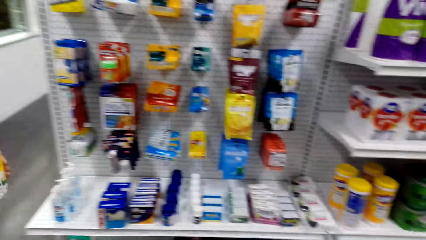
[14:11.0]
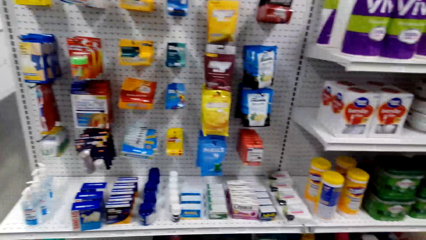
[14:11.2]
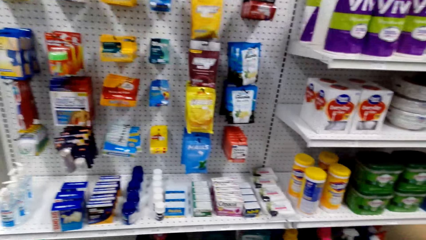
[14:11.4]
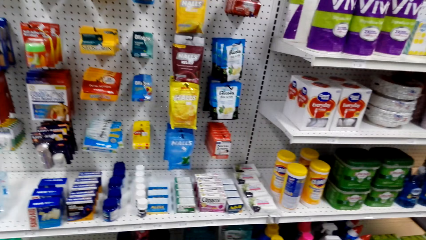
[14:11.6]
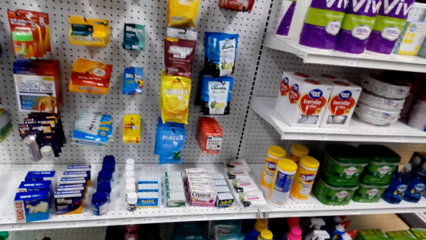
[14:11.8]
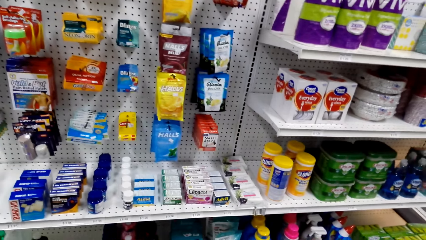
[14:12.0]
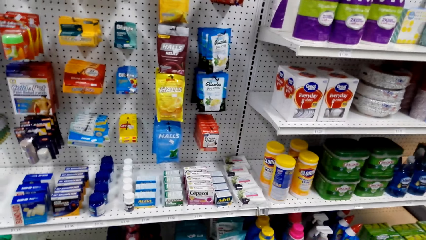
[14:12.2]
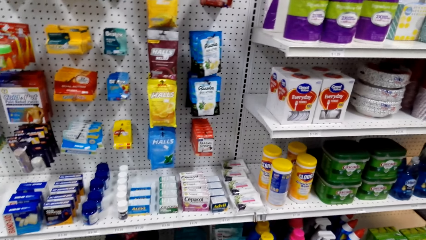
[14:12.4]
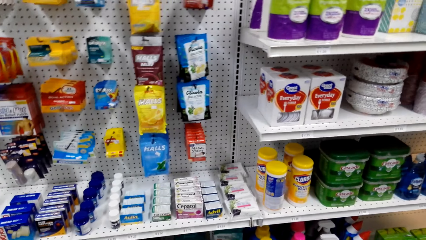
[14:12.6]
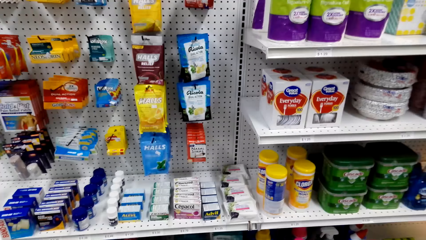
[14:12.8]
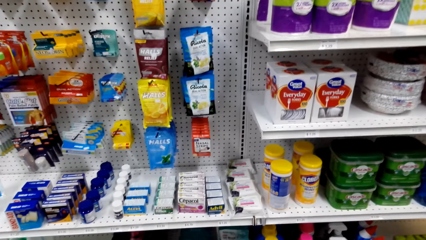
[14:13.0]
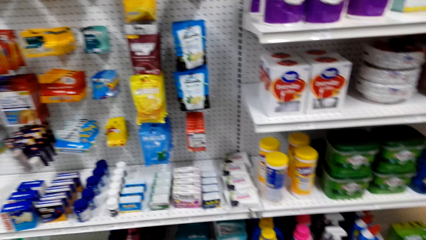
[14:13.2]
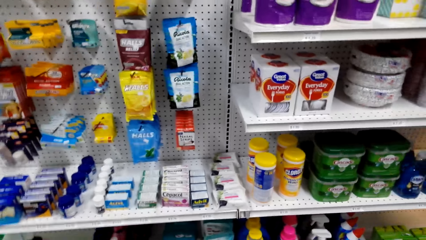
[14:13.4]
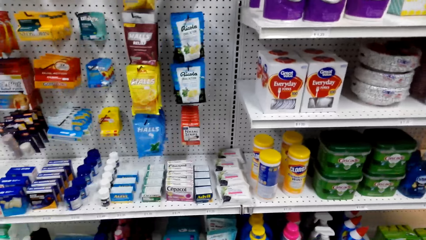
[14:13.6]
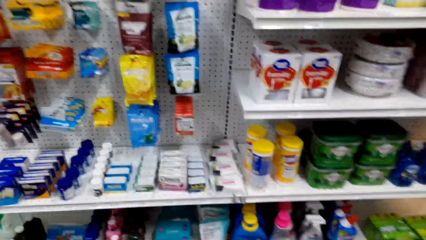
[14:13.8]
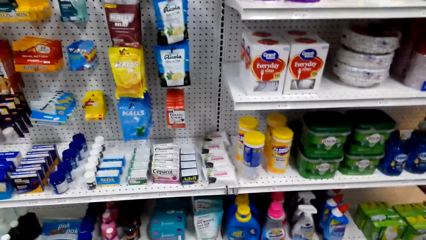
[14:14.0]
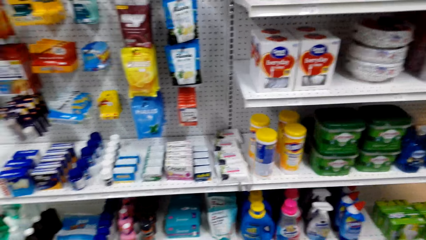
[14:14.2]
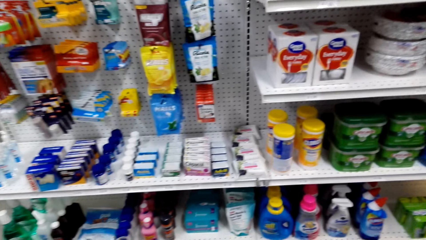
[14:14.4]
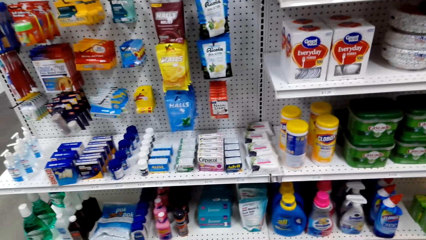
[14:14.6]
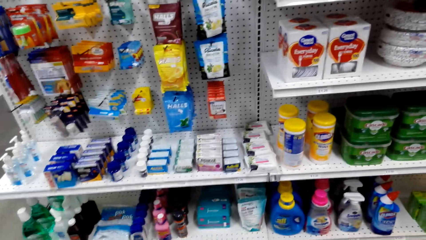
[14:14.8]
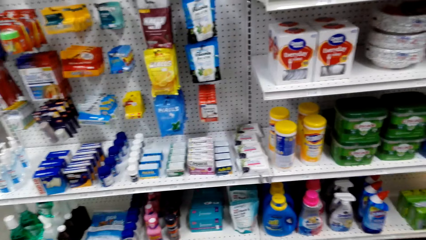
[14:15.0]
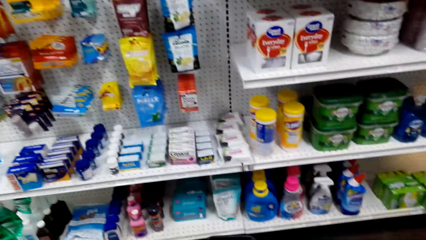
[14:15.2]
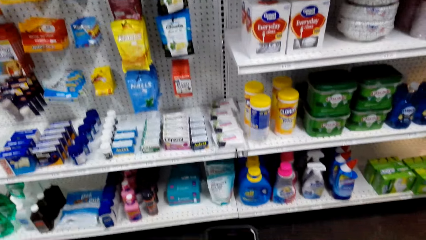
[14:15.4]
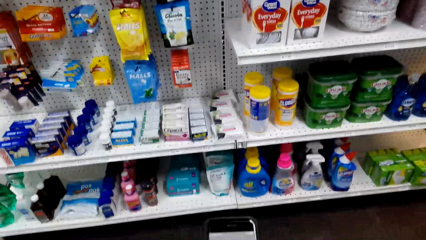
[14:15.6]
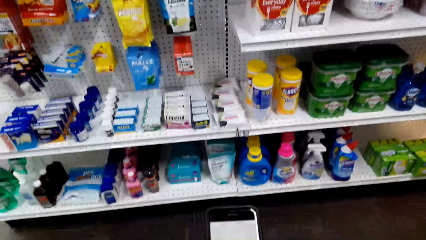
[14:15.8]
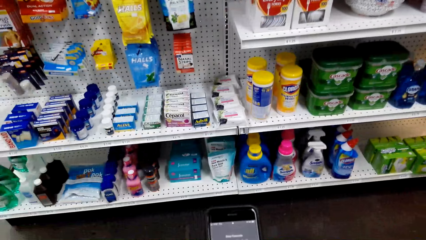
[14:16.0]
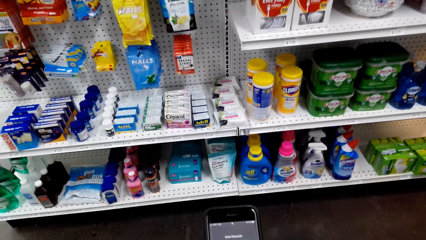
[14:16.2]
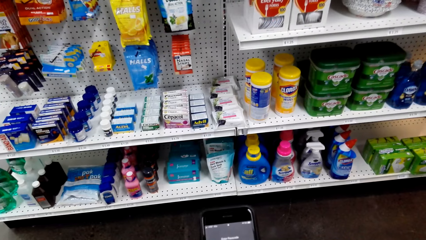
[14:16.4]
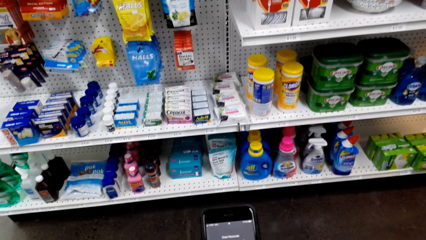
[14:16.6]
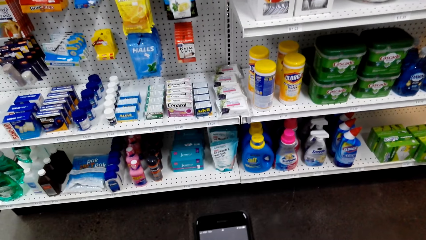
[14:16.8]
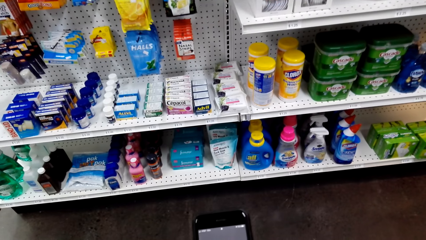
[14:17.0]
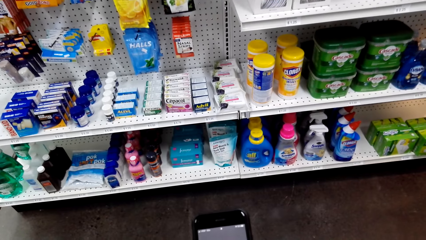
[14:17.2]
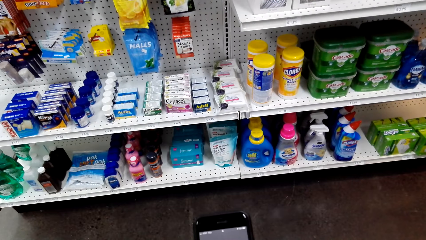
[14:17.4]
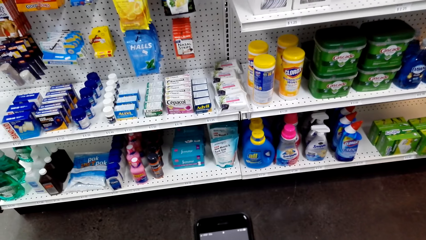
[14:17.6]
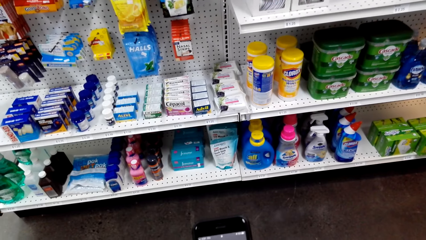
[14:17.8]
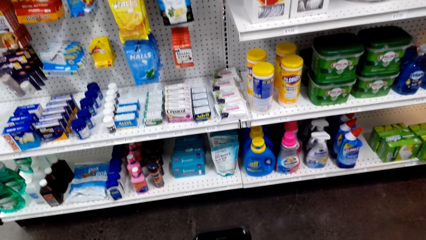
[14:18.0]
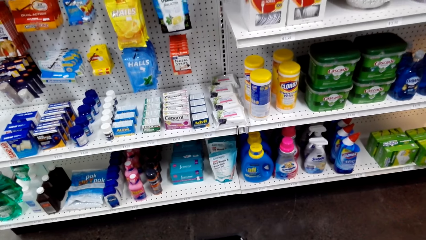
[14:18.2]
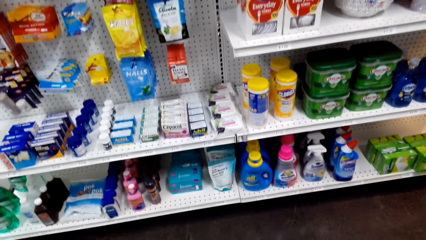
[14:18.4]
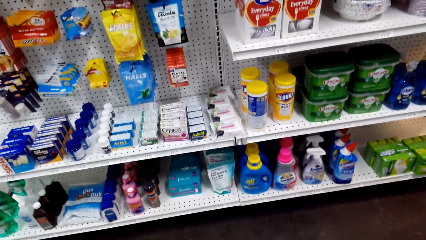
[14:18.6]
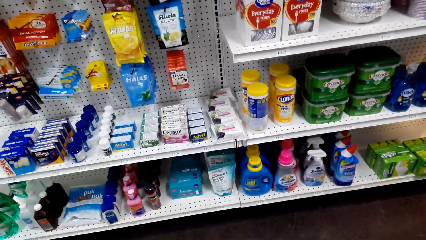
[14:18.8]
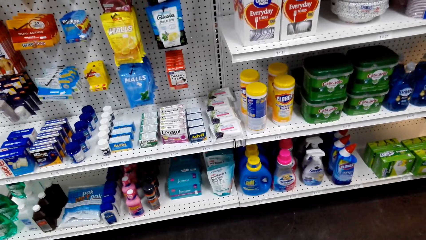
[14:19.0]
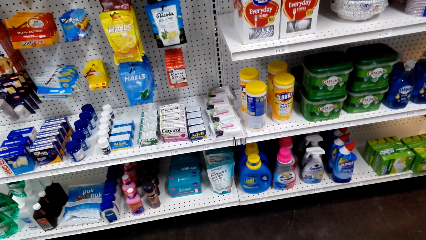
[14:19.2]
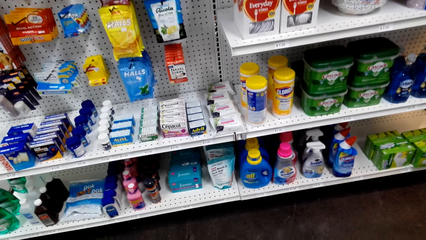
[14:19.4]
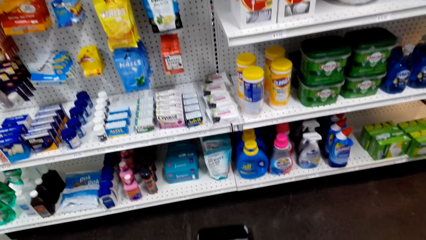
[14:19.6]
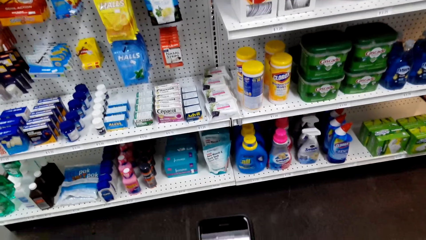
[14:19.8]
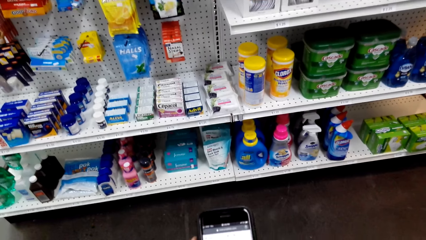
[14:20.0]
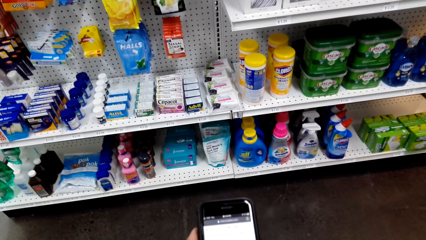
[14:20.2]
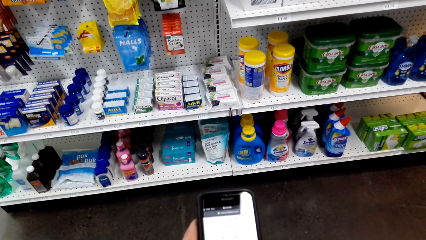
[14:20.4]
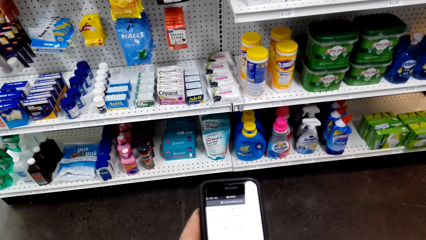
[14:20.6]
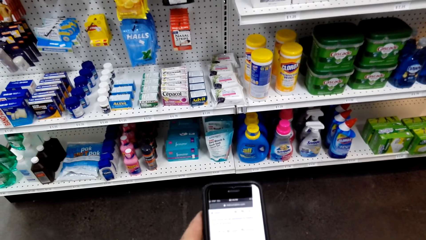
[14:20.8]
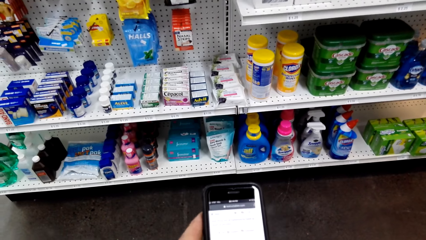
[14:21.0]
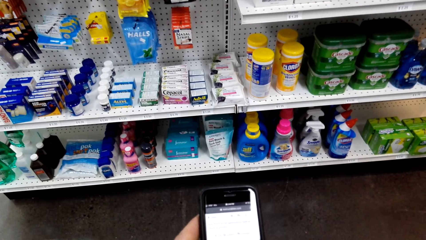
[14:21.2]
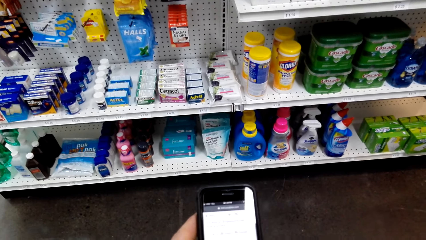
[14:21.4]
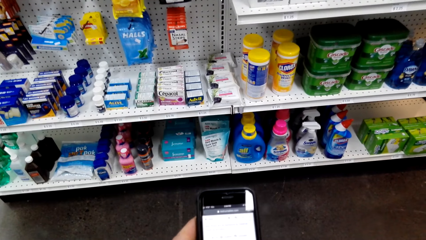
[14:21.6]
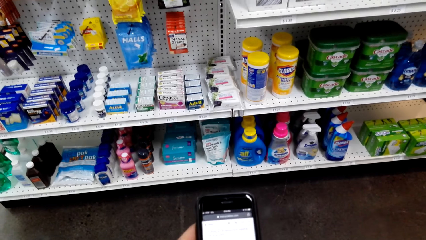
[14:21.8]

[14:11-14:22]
The camera wearer looks around the supermarket shelf. They dial the phone.

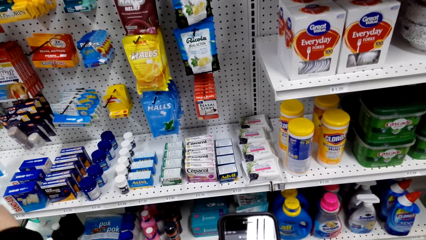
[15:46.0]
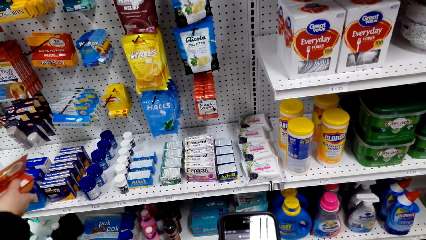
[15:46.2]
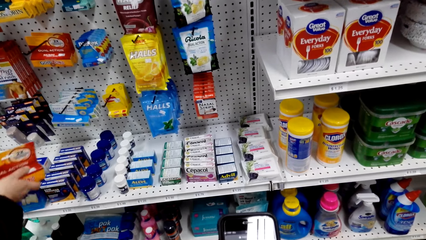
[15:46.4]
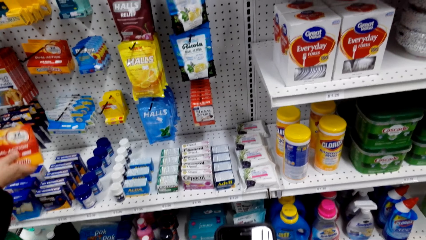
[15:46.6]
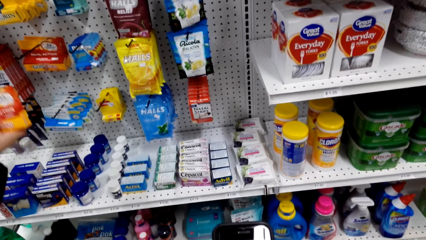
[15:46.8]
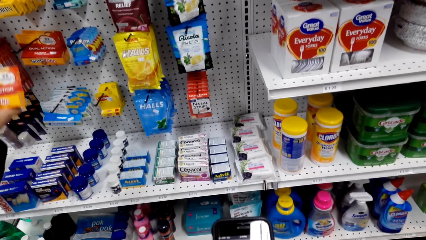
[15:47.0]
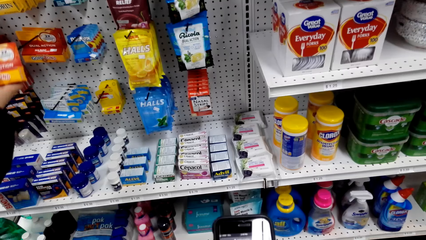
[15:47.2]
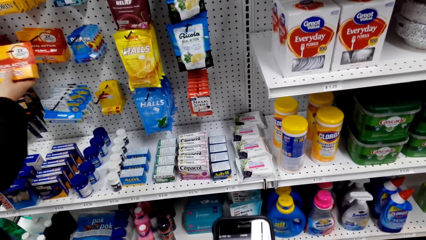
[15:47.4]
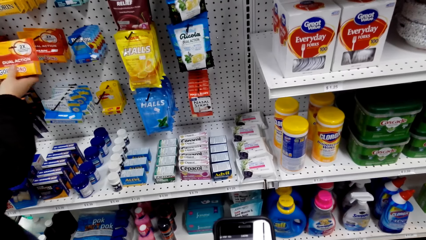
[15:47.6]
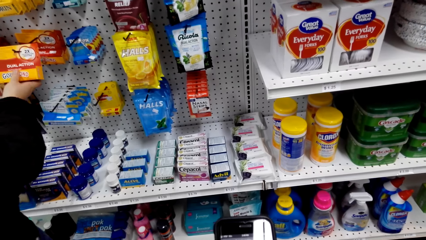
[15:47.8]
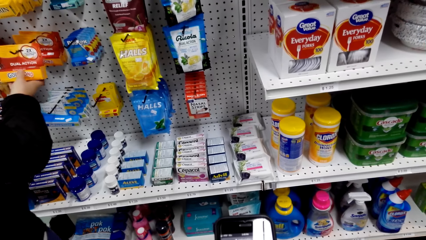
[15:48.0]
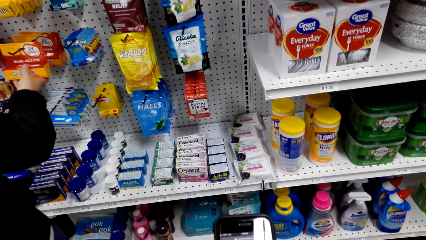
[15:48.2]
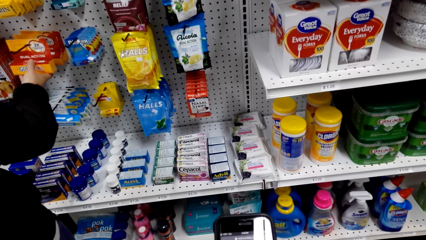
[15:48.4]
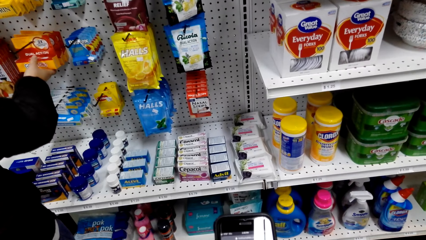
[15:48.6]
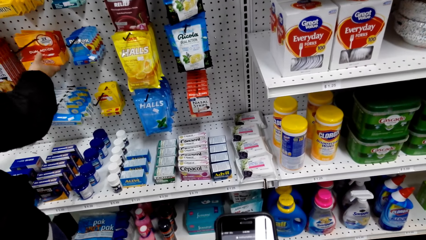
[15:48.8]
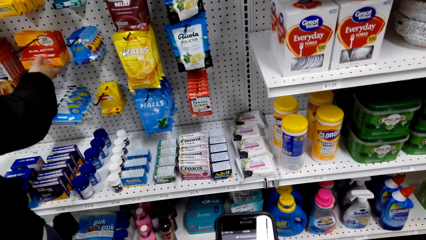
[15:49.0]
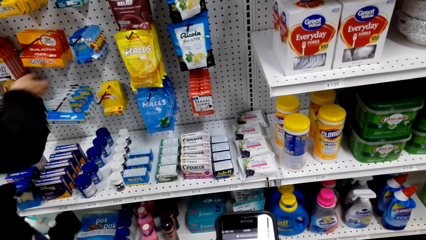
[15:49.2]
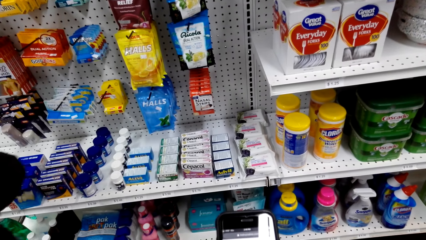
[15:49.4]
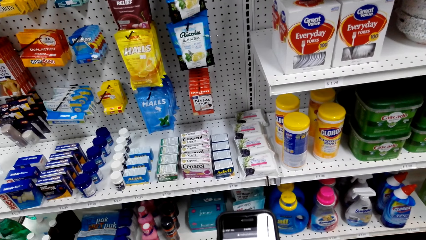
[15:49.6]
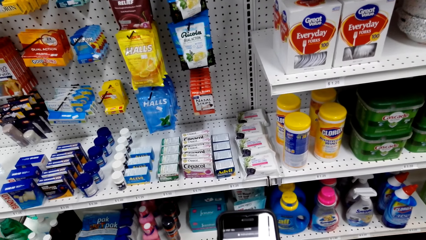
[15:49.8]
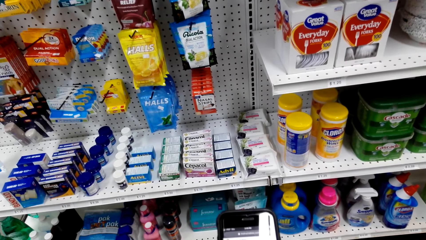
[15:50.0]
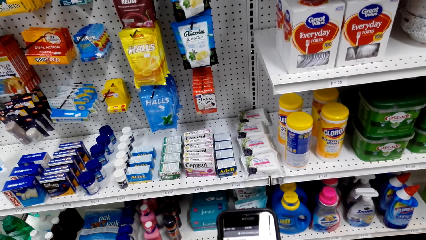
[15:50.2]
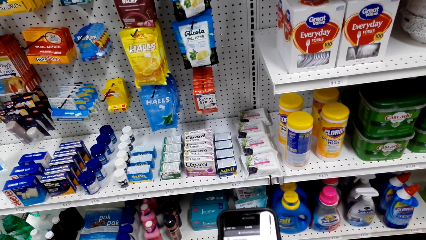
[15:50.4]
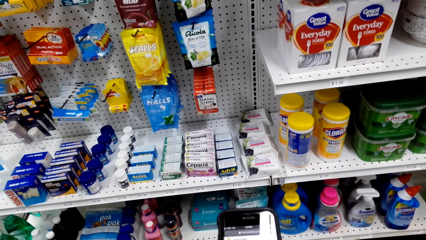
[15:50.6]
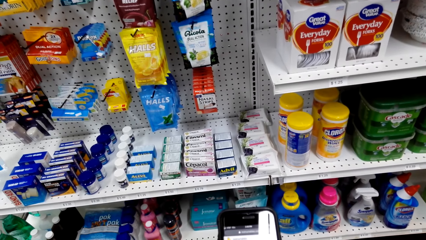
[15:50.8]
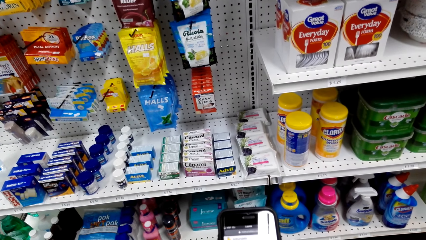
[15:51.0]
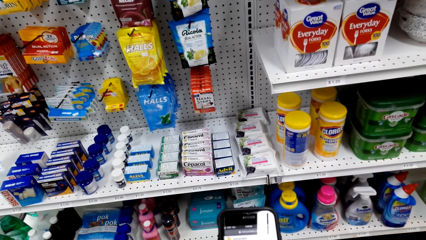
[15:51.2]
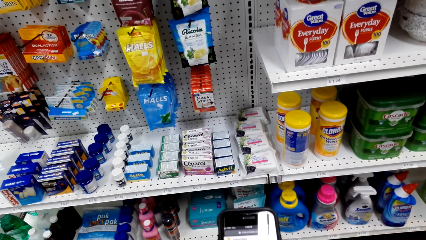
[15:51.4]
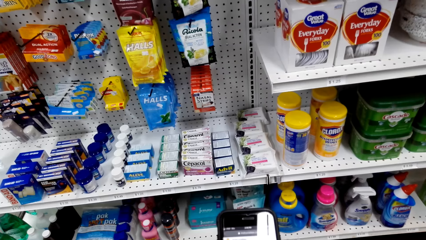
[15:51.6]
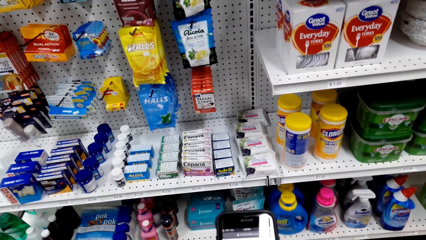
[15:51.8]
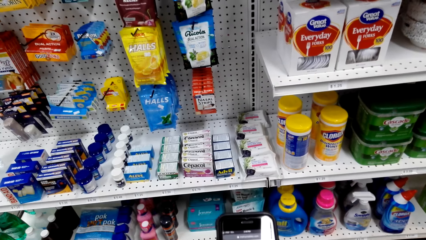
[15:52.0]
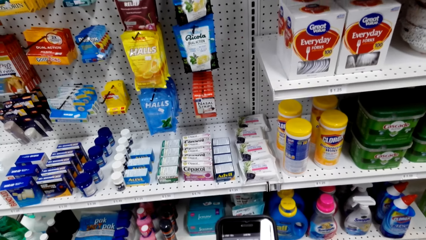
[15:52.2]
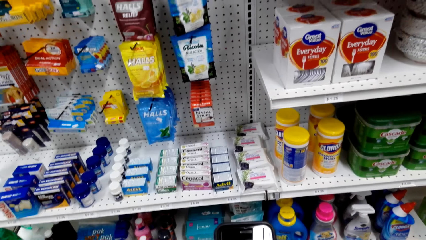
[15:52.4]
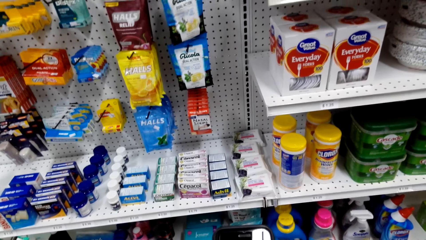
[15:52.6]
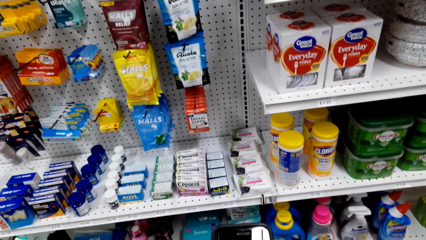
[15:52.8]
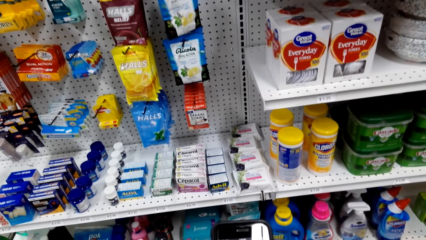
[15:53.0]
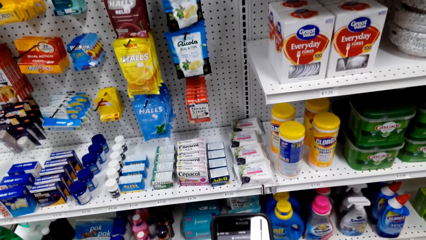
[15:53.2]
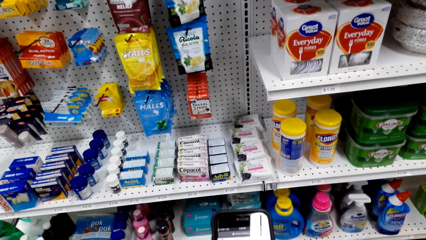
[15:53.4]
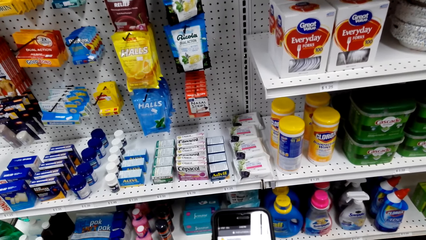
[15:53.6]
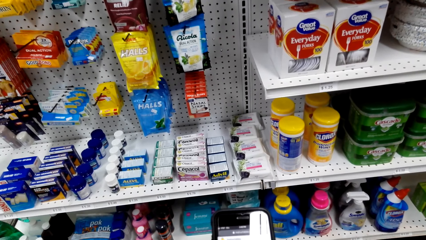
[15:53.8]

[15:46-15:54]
A person puts something on the shelf. The camera wearer dials the phone.
